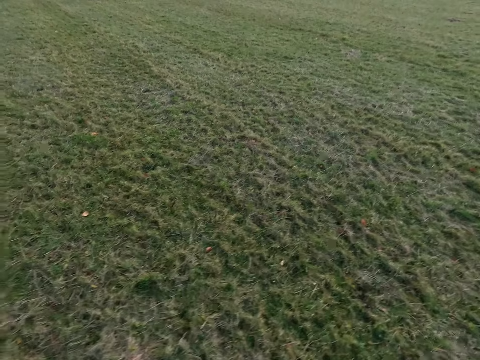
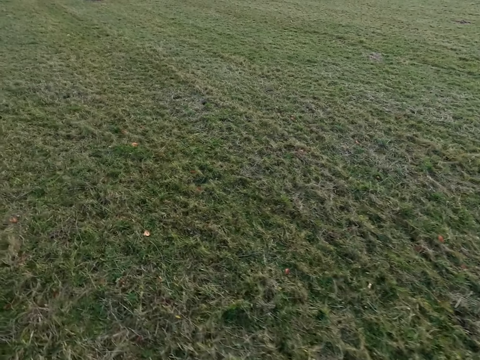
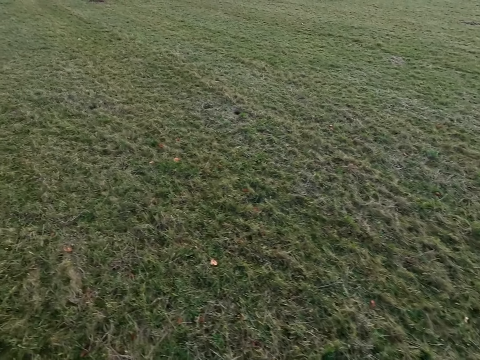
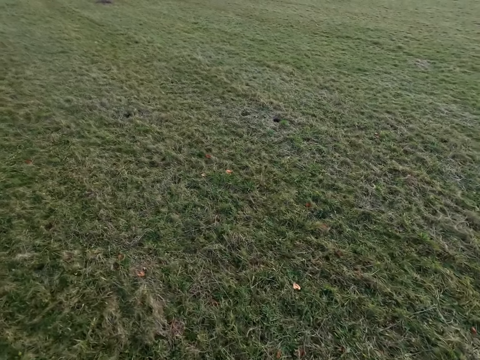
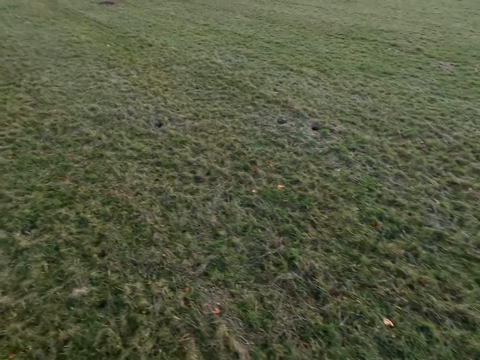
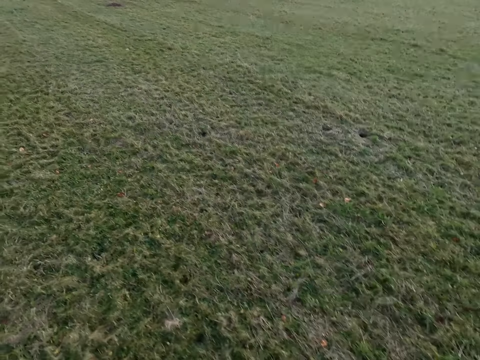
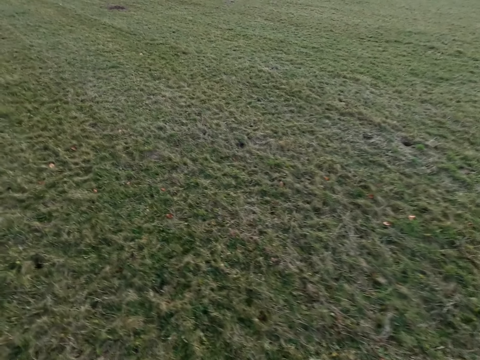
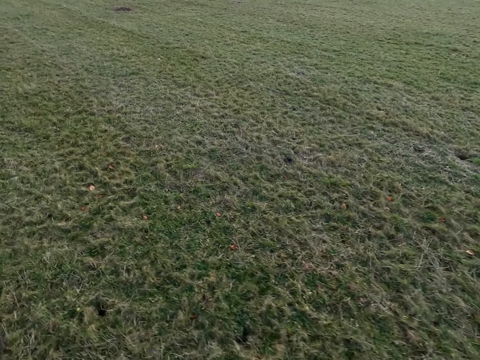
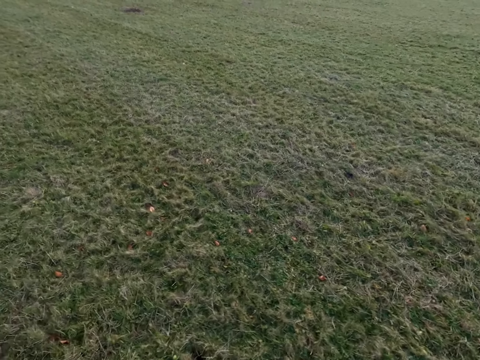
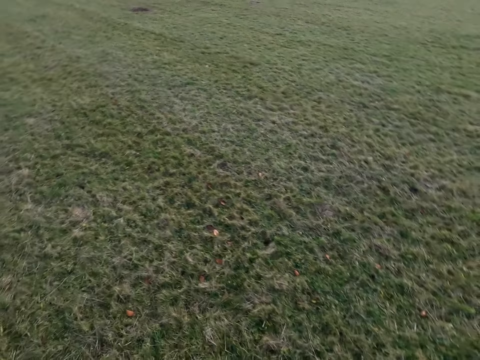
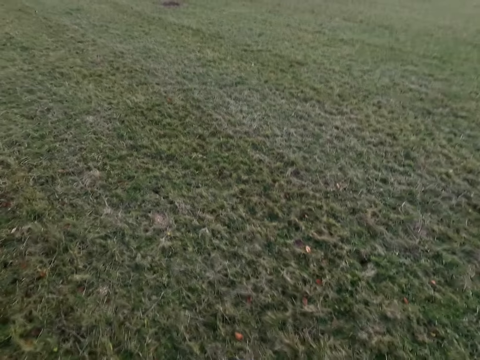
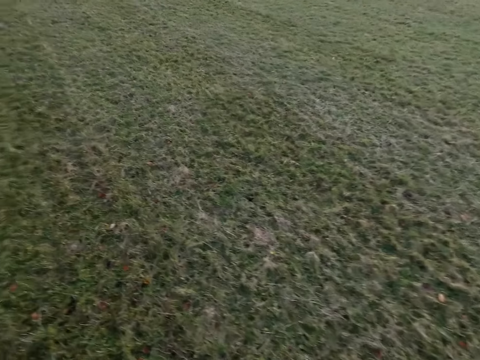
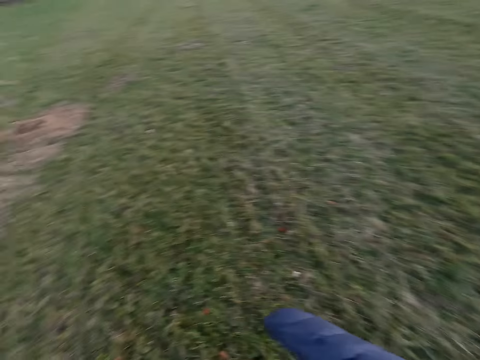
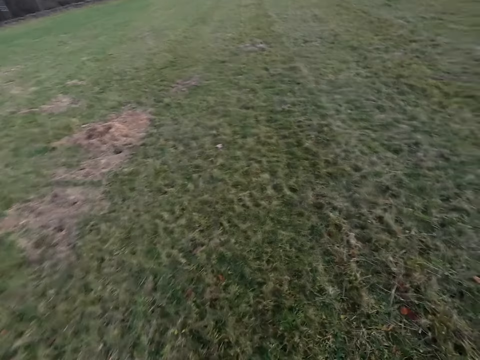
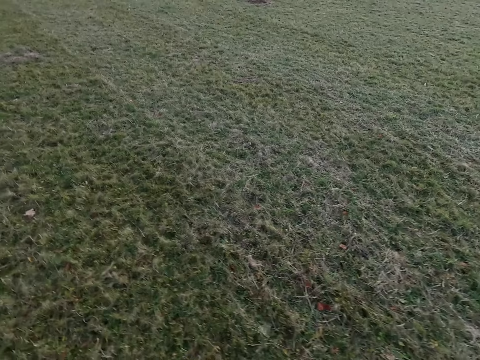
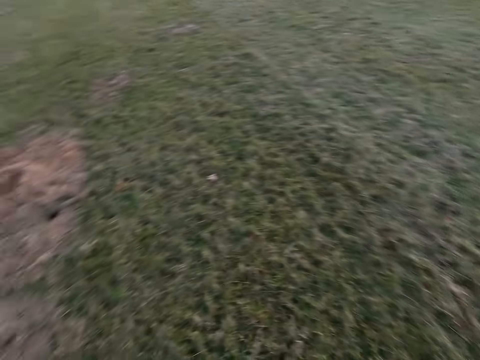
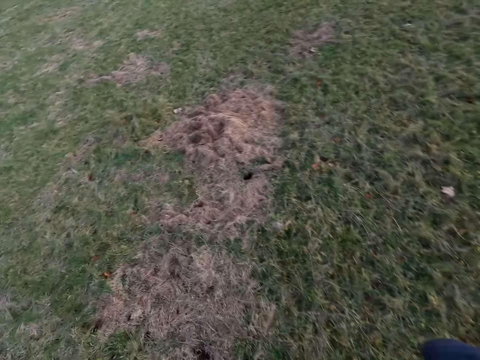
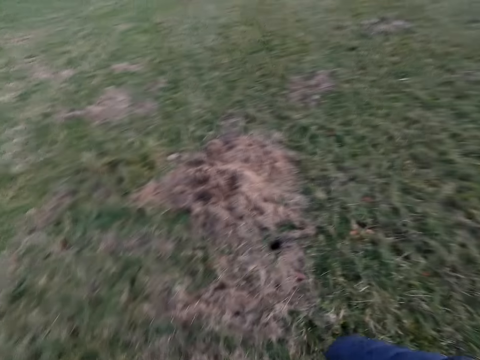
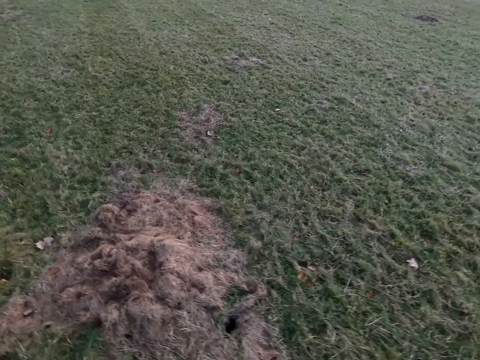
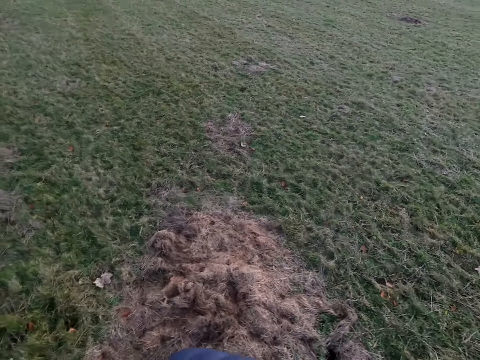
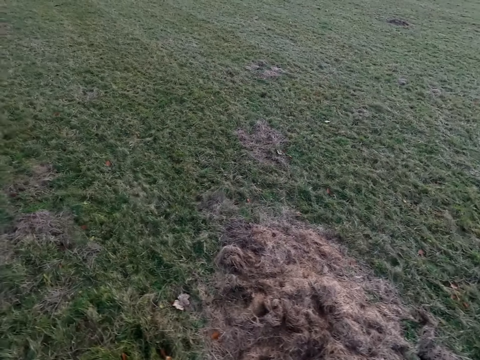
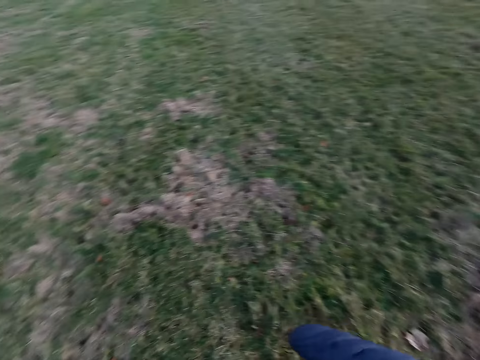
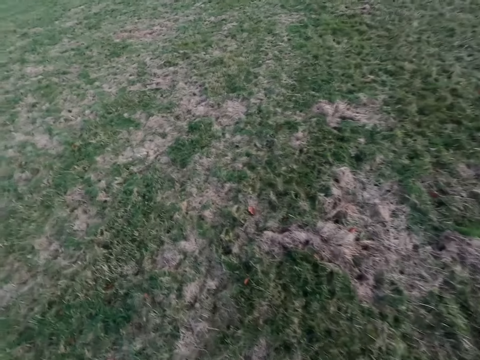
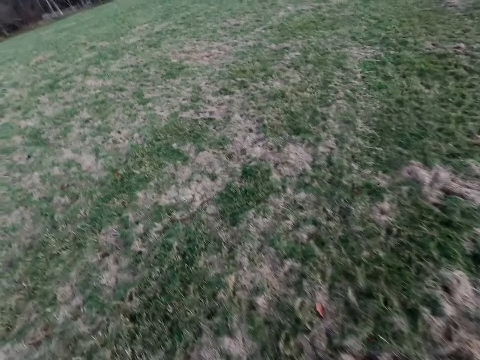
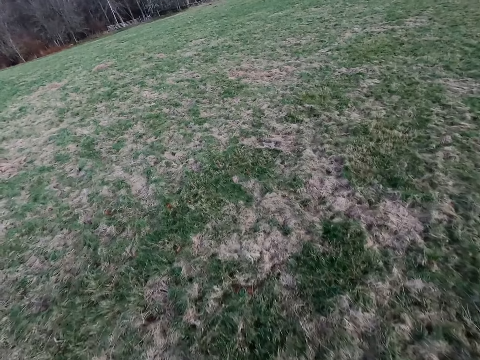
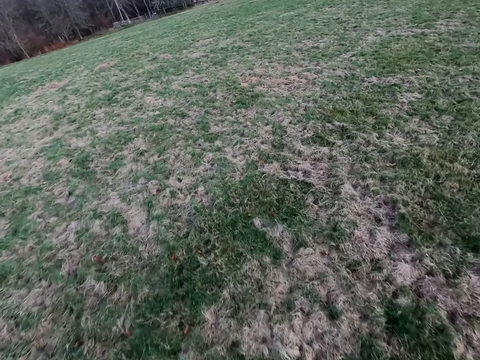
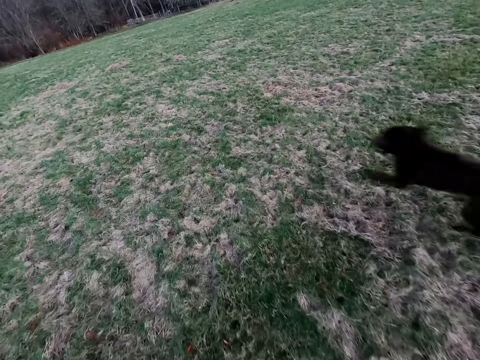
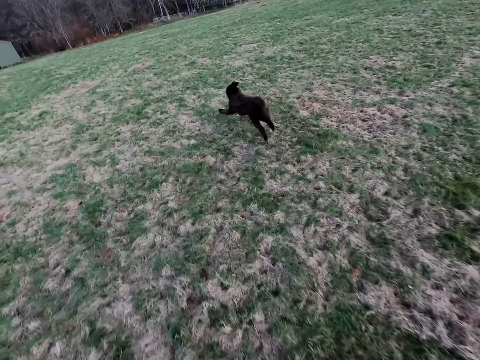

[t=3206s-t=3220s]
The camera wearer whistles with his mouth. The dog barks.

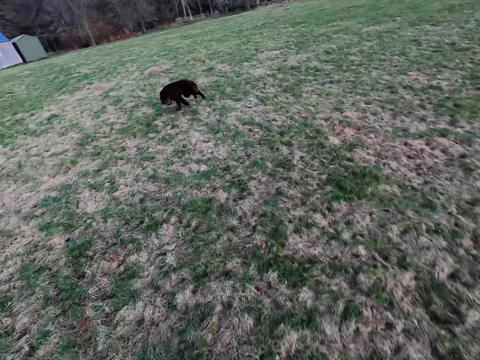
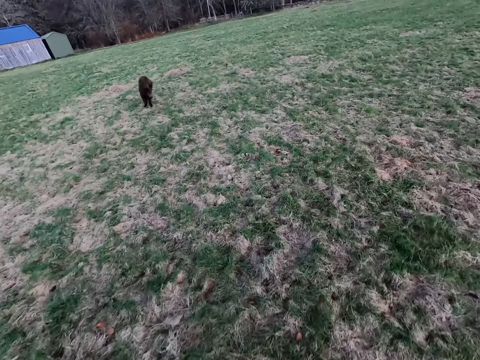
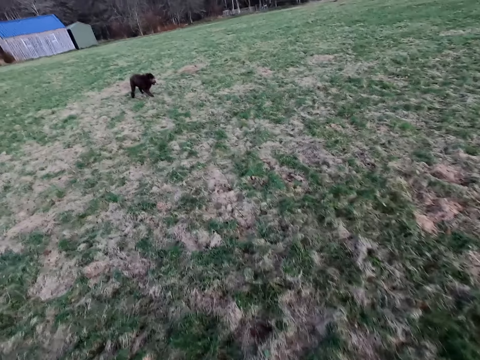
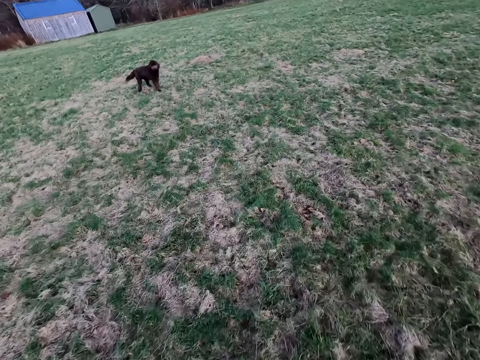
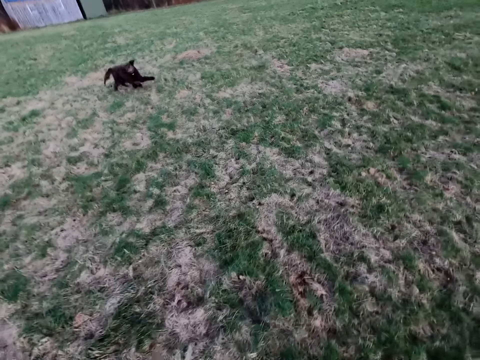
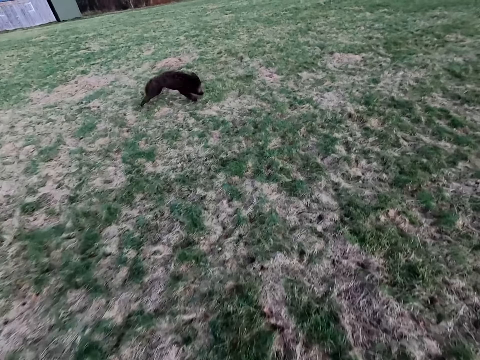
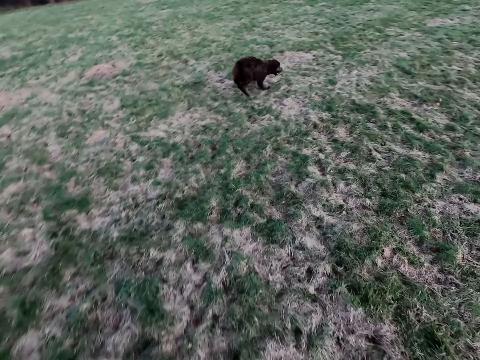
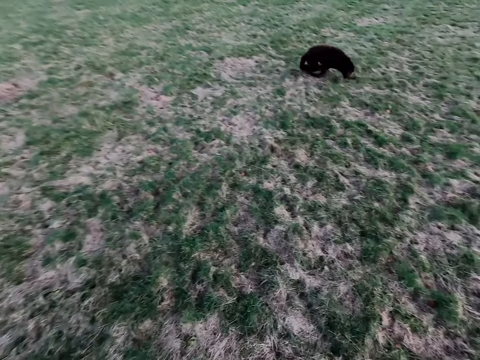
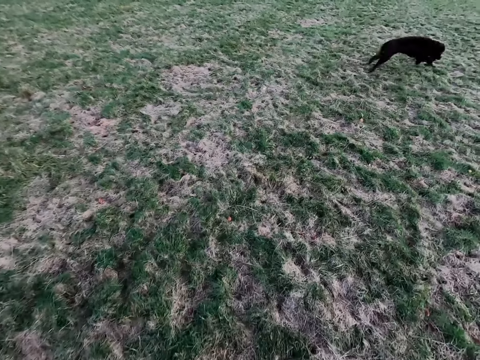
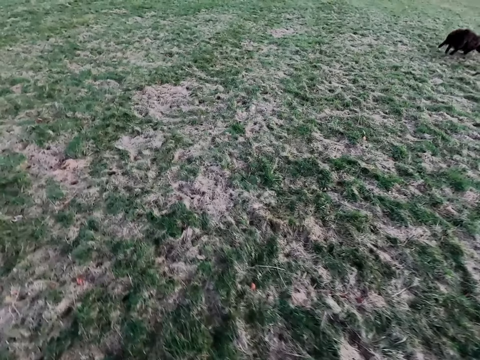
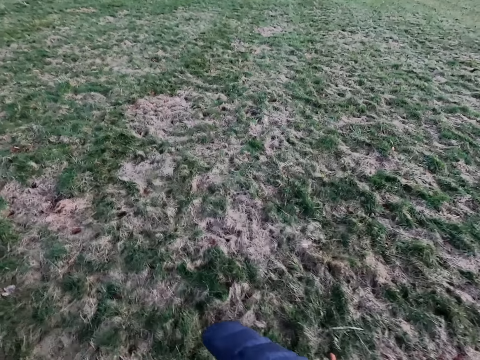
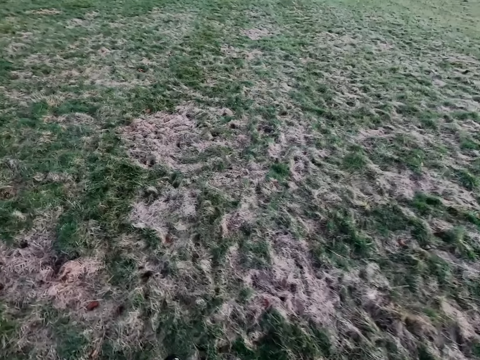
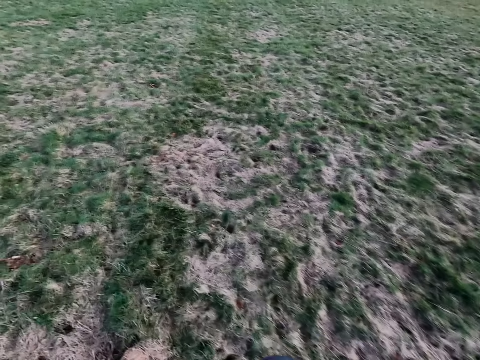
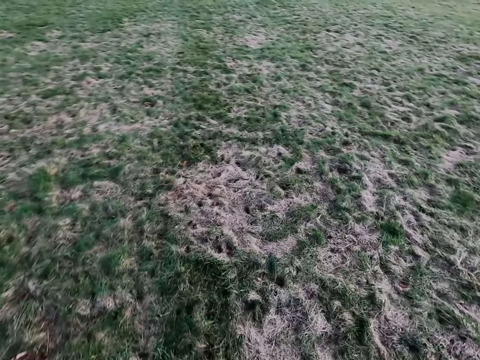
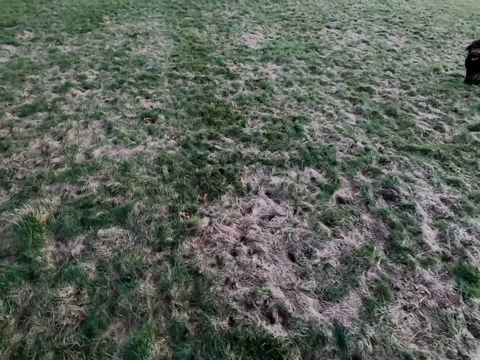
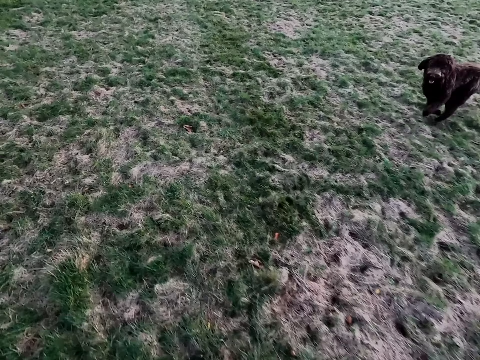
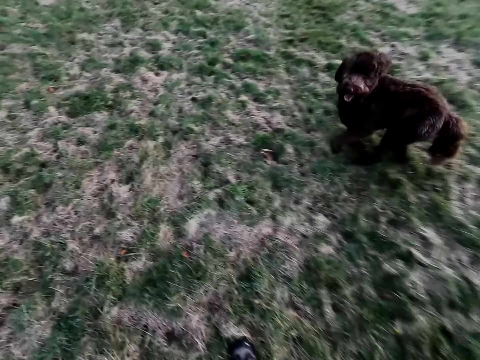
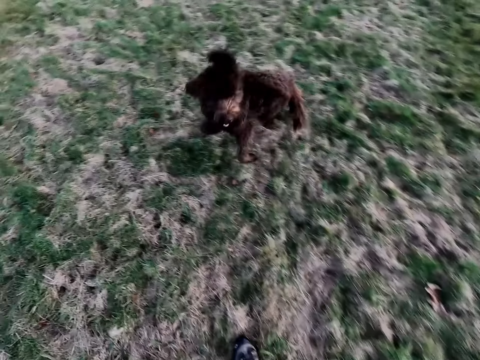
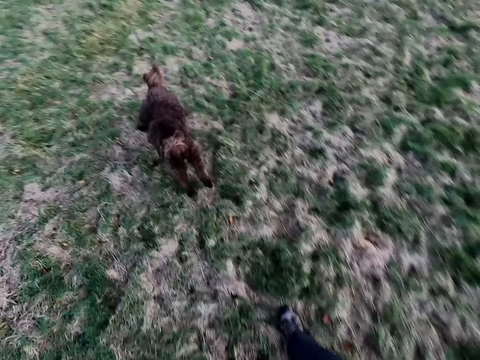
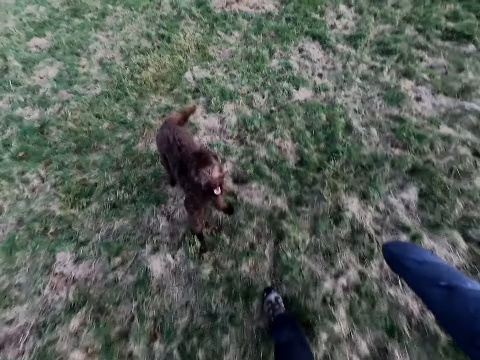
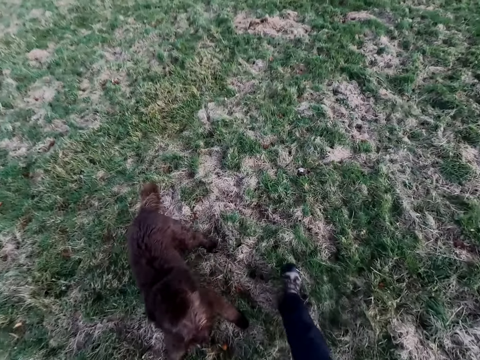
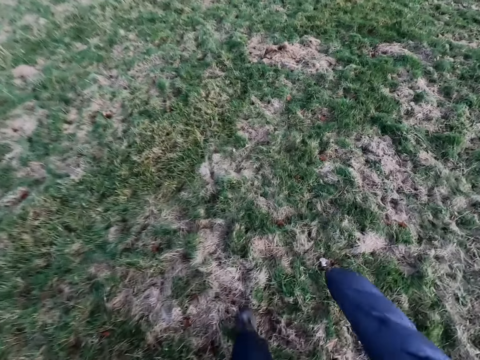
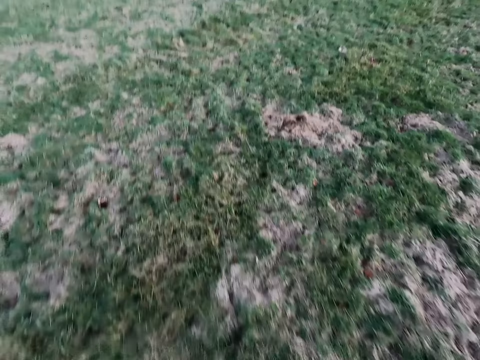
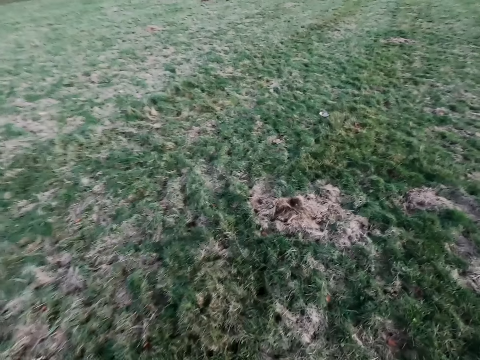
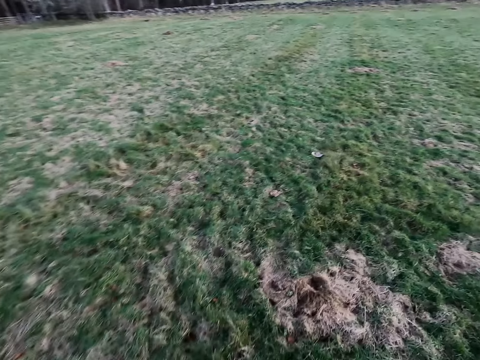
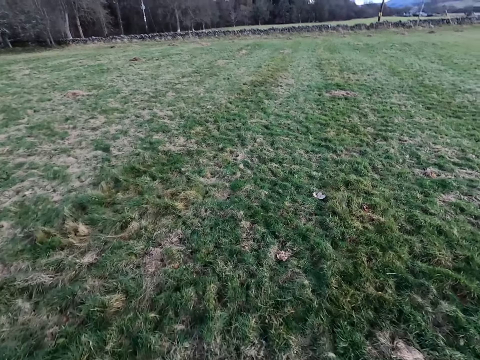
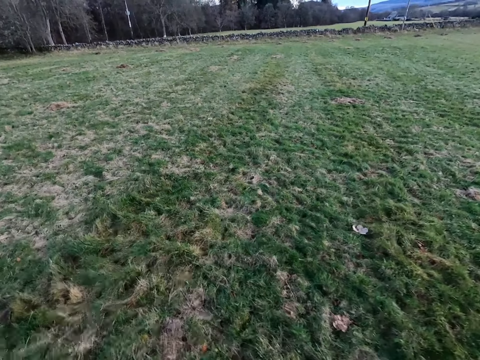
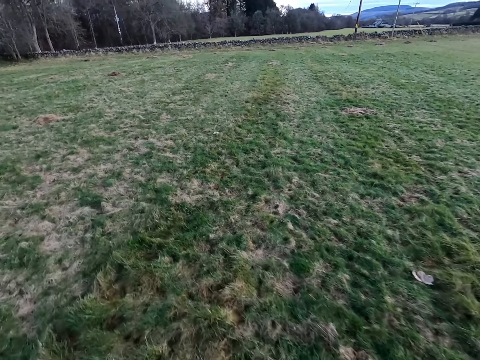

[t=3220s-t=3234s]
The dog barks. The camera wearer interacts with the dog.
